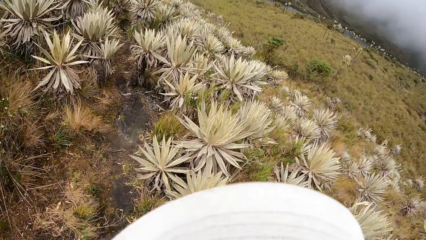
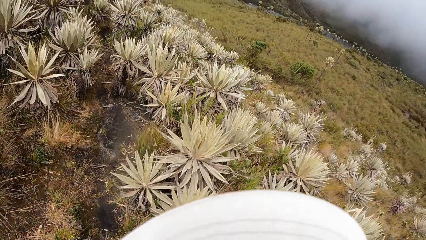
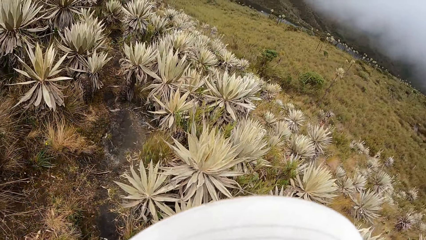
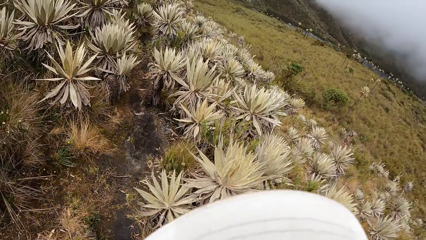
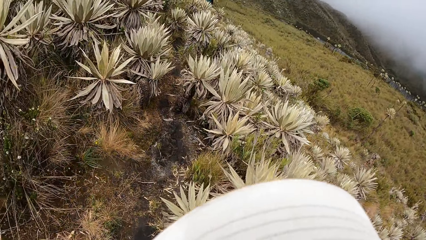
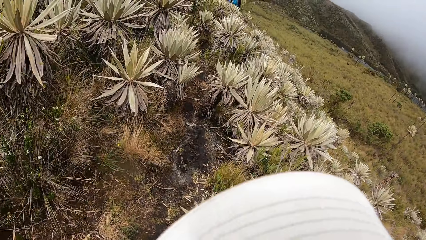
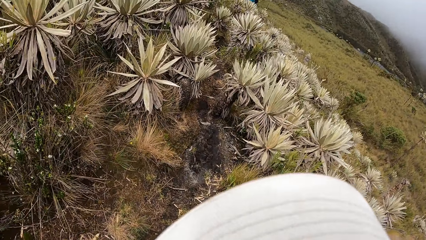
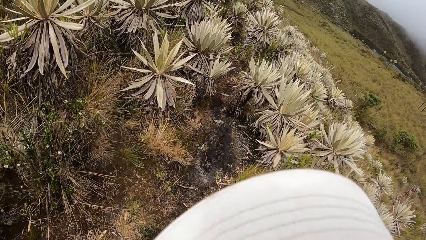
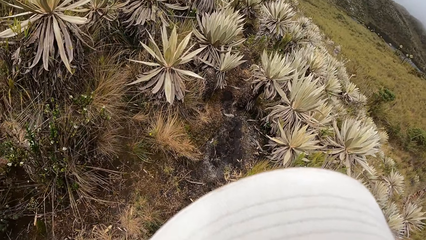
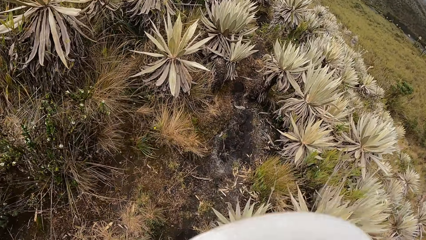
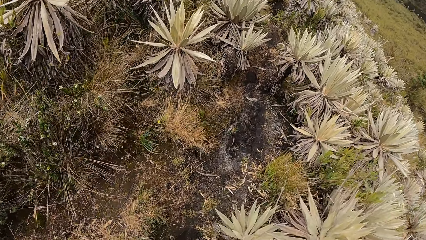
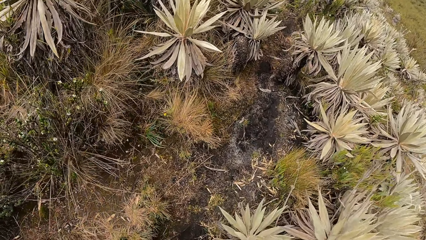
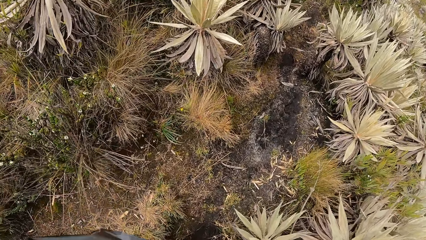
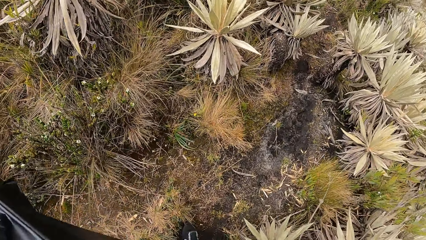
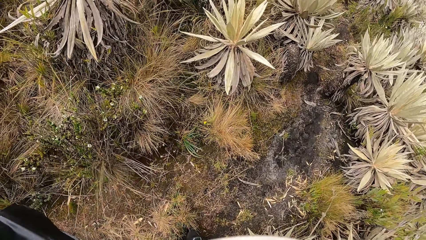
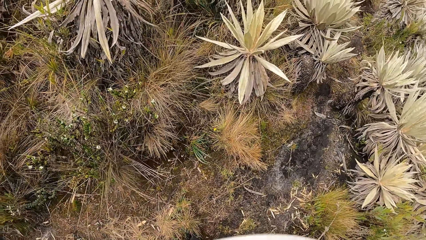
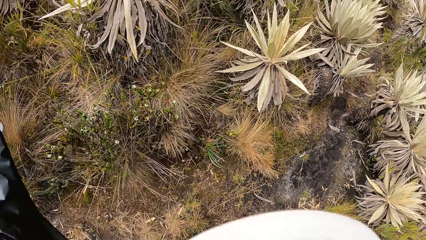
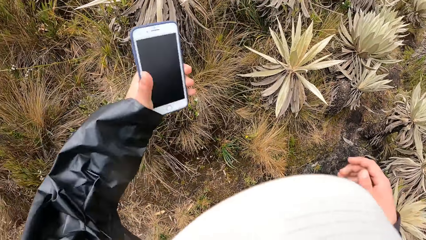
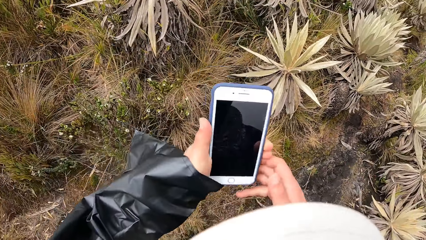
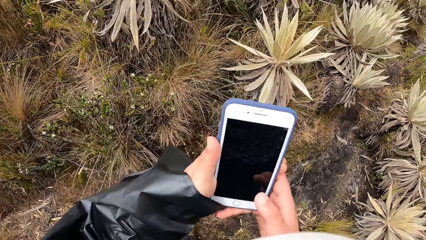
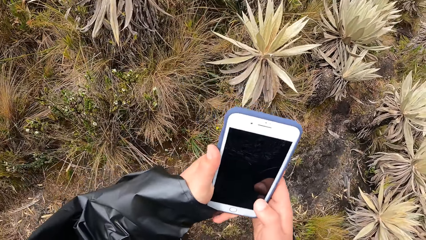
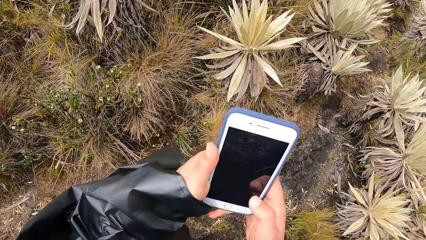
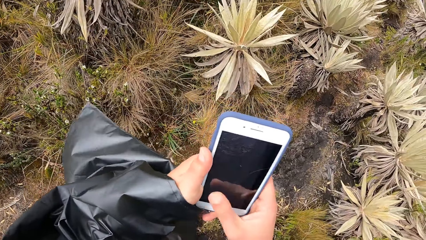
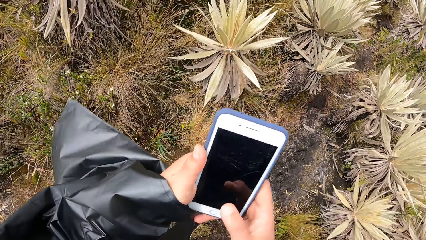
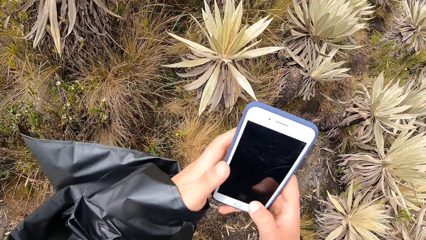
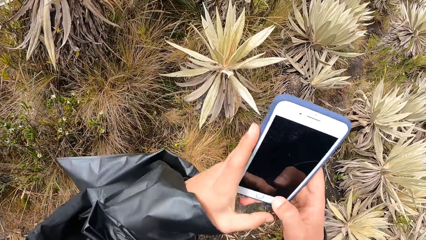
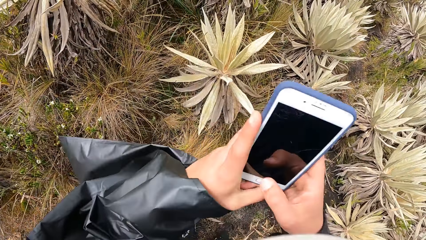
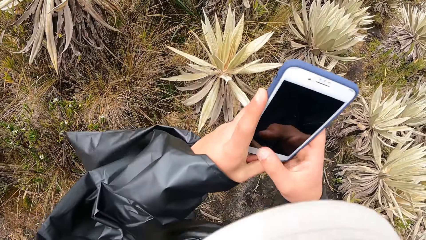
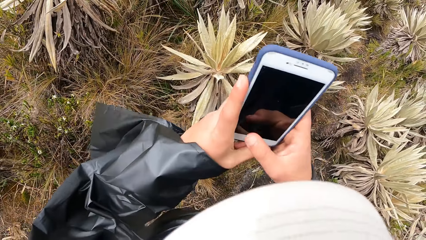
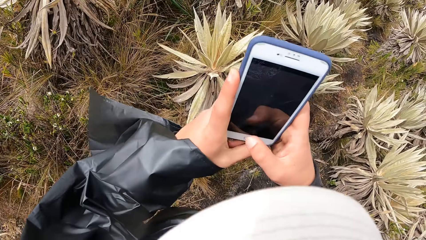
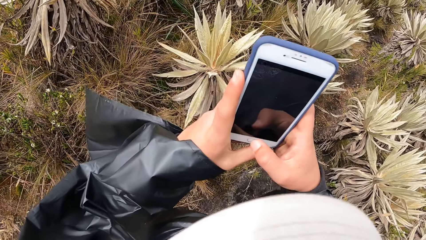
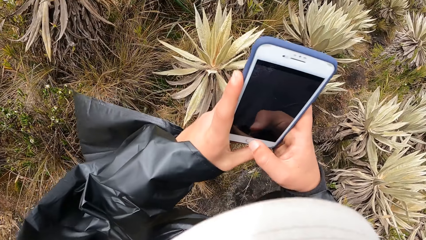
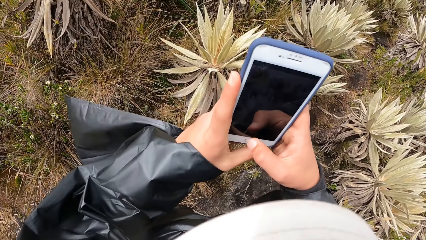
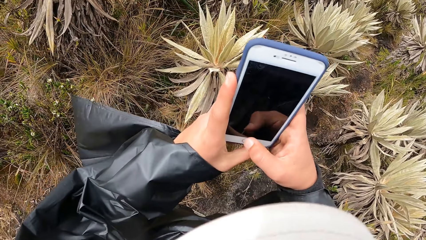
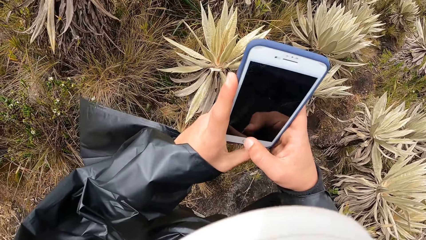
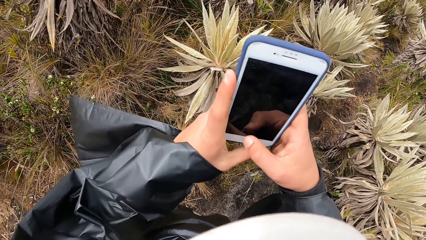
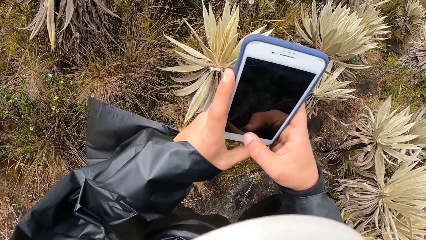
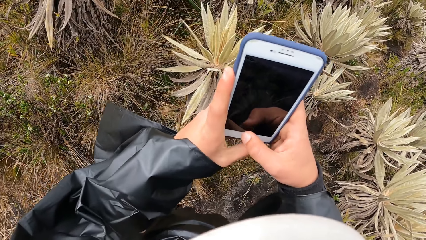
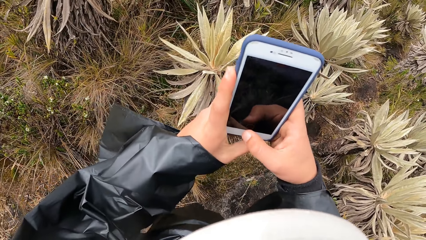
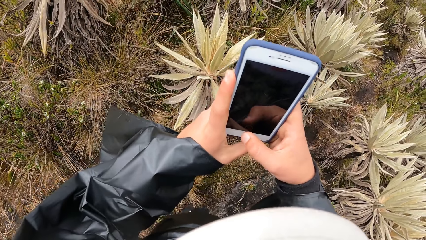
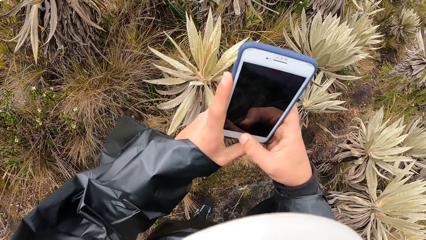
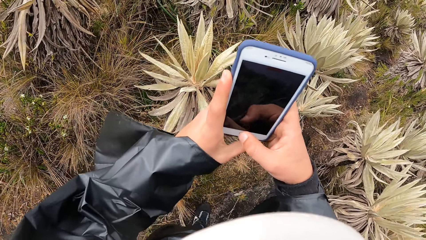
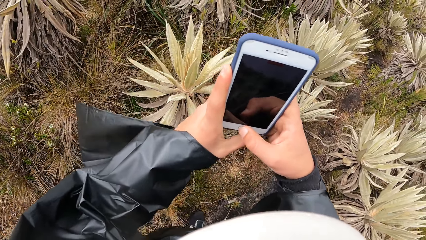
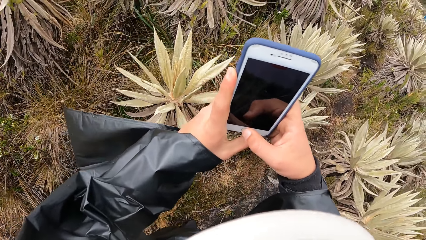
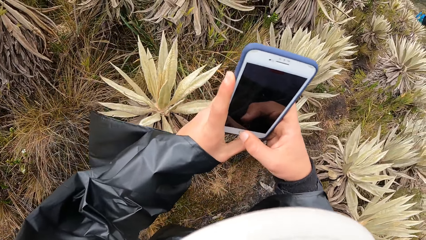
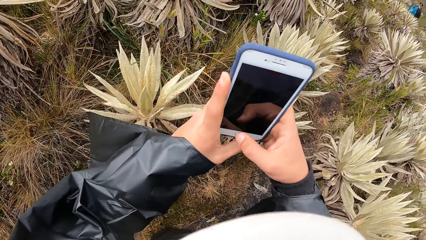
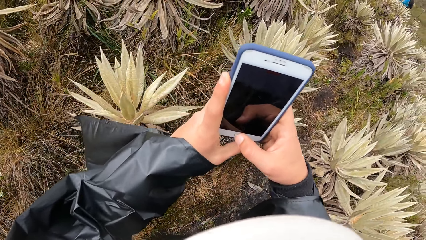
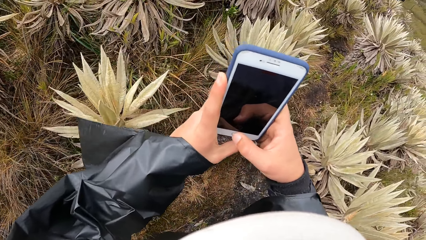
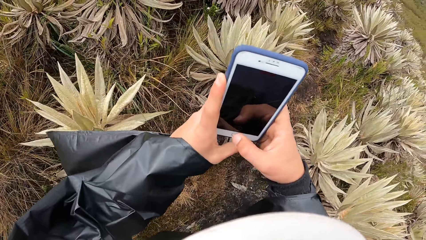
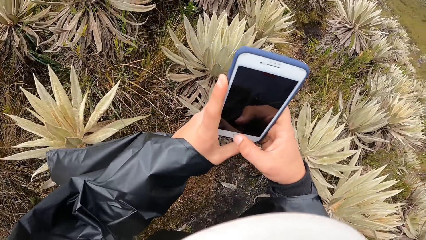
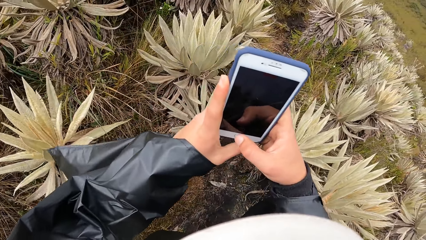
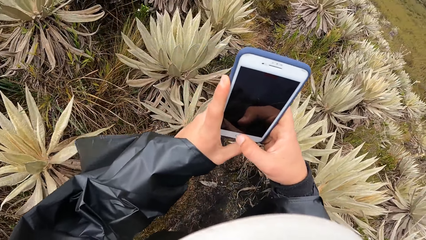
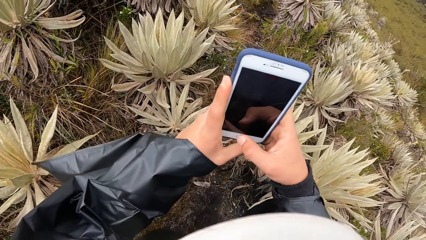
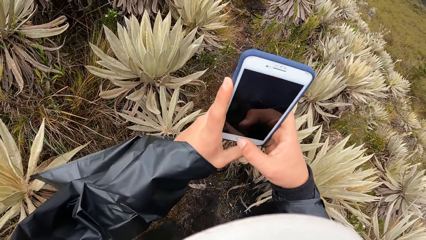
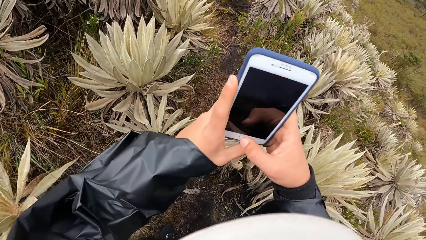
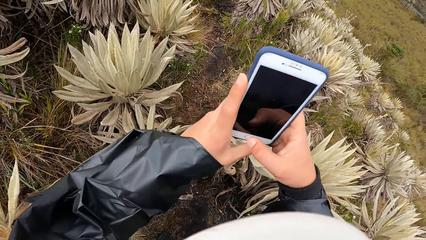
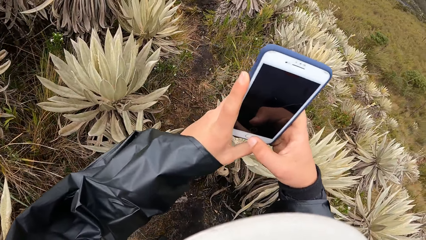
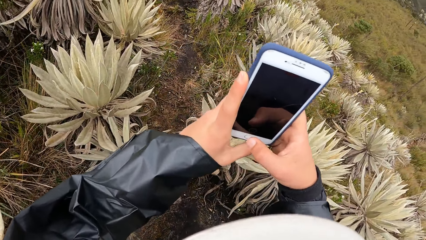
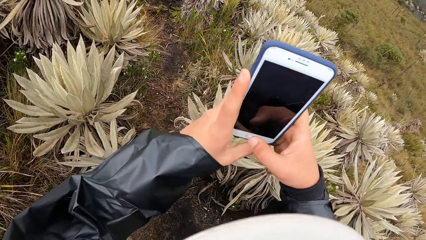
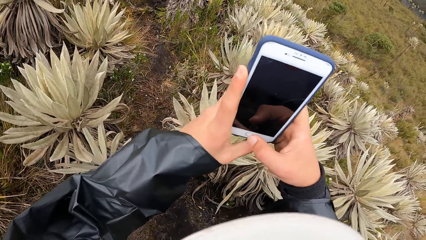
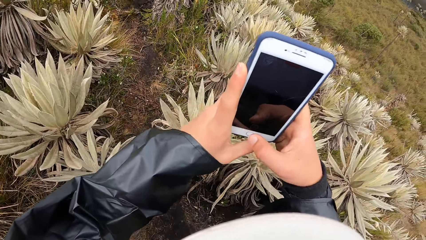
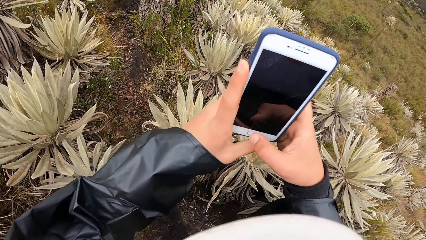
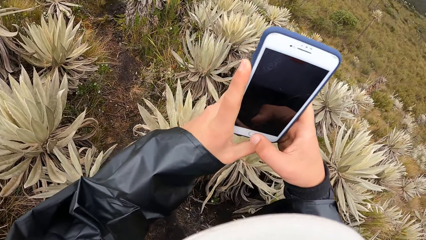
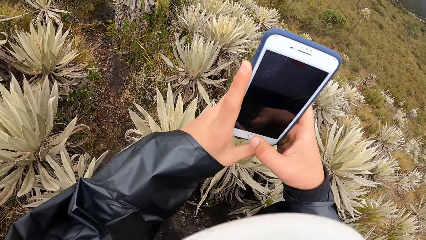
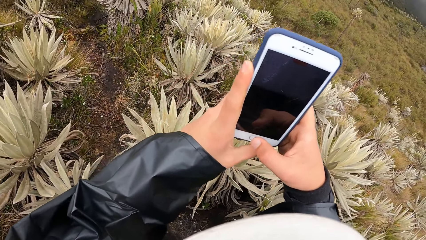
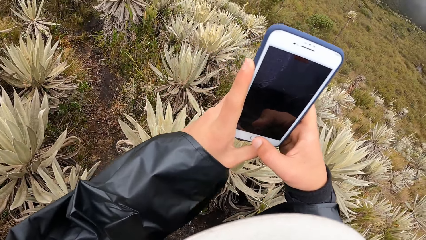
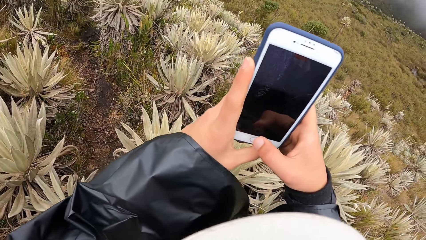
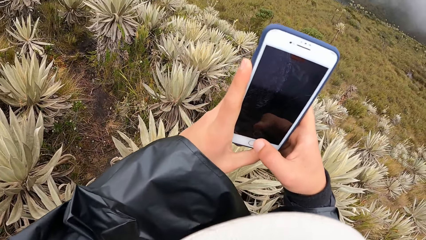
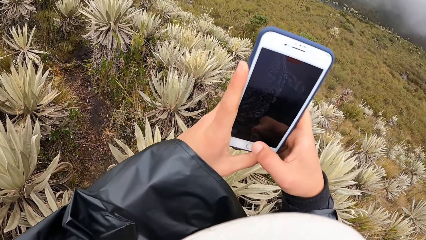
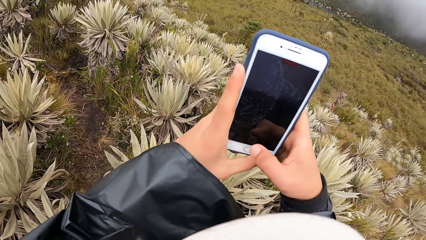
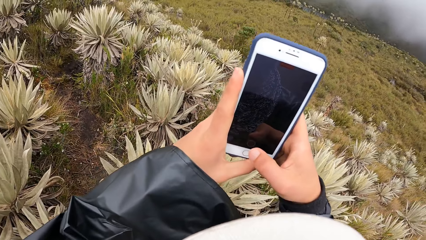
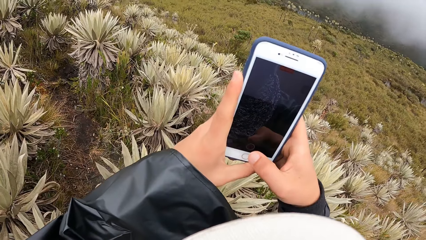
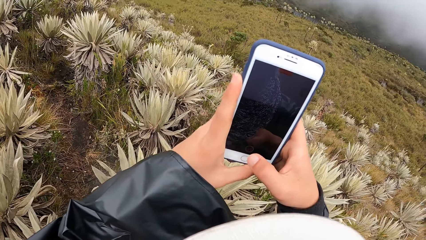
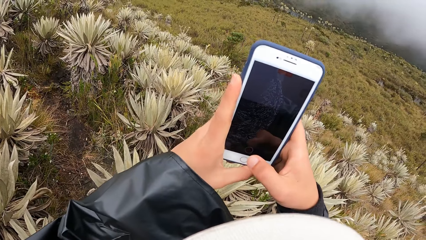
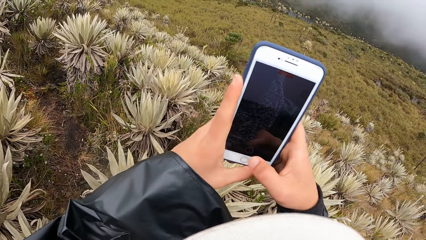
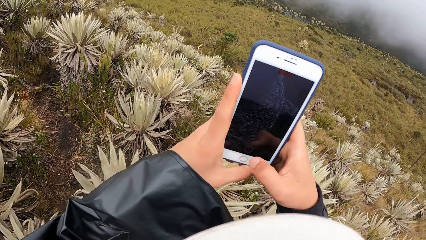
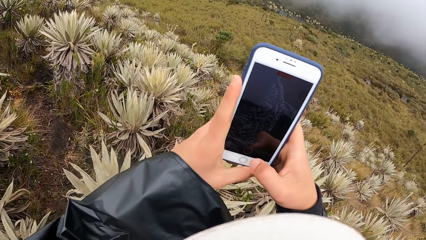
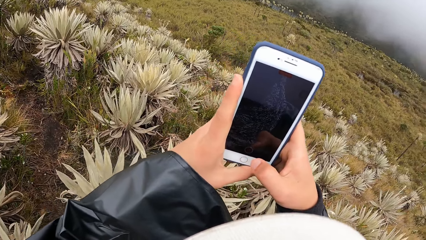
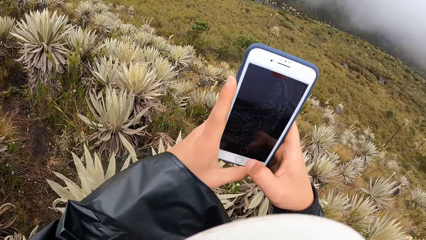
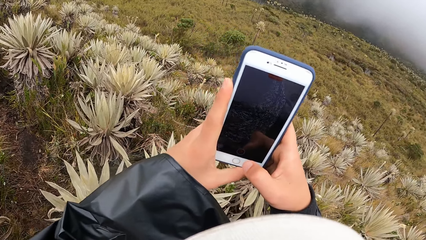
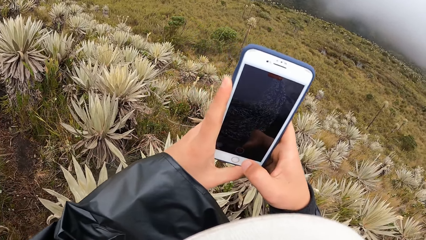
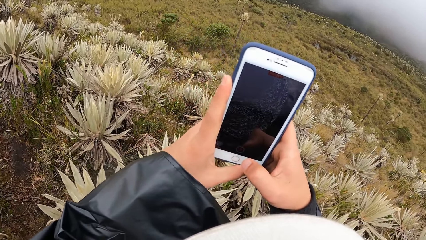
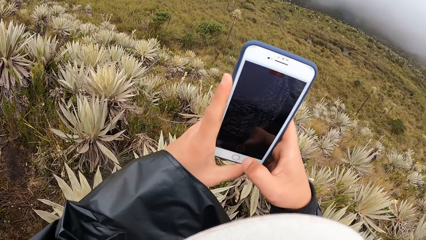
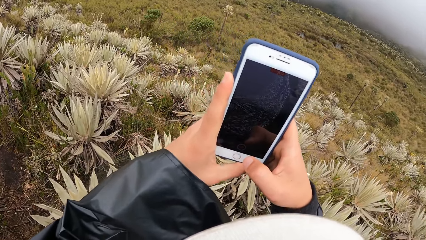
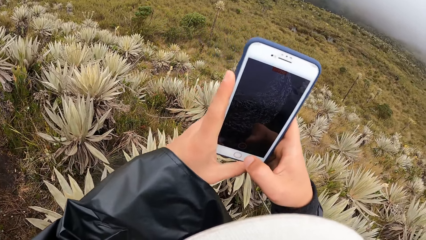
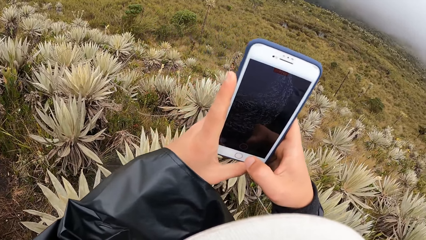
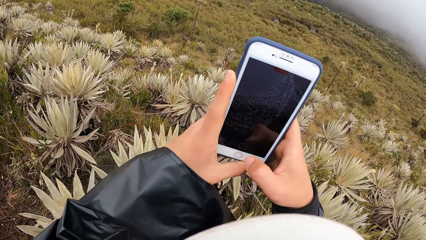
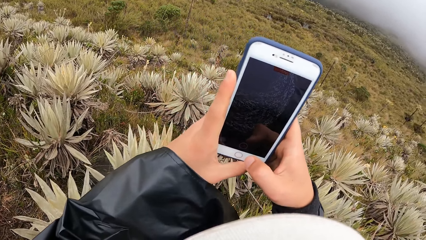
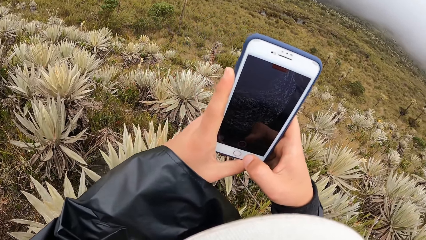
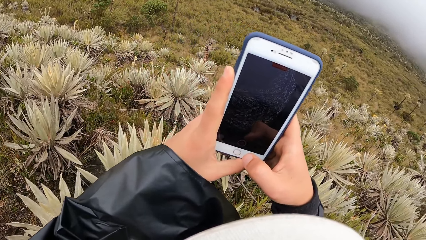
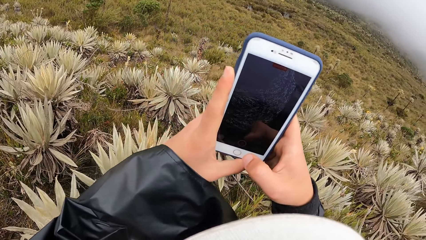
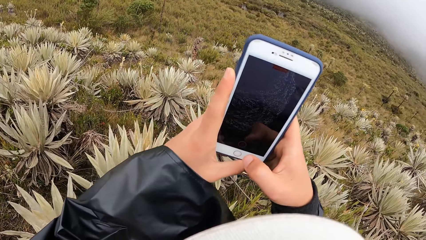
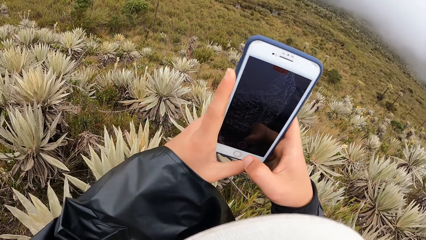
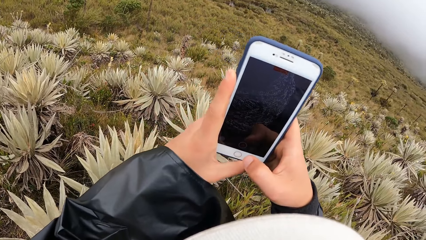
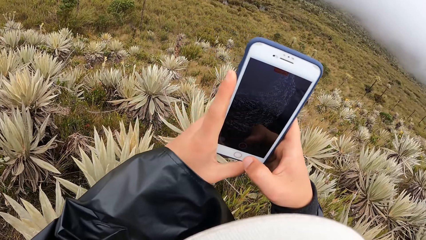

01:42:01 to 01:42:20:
The camera wearer walks around the field. They hold the phone with both hands. They operate the phone in her left hand with her right hand. They take pictures with his phone.
